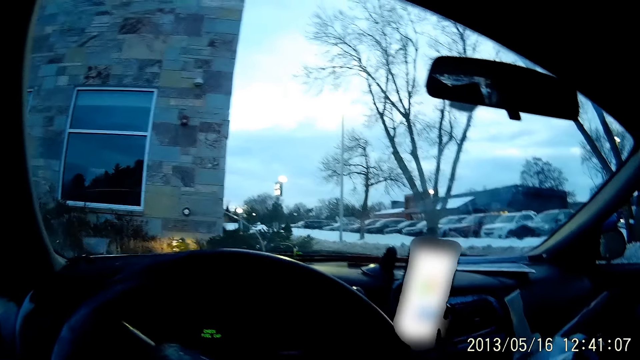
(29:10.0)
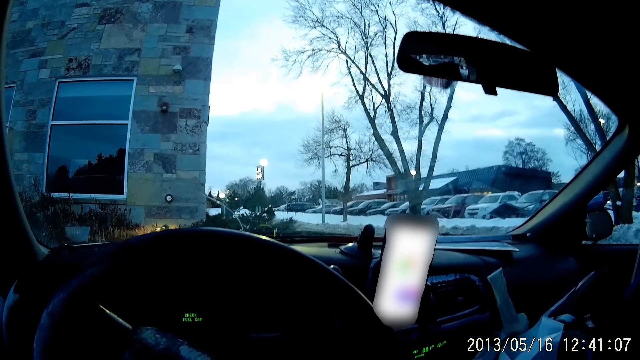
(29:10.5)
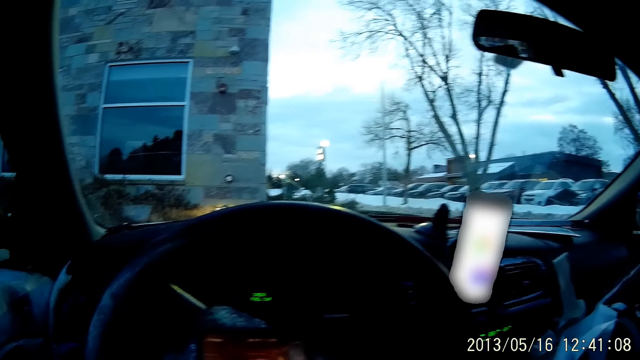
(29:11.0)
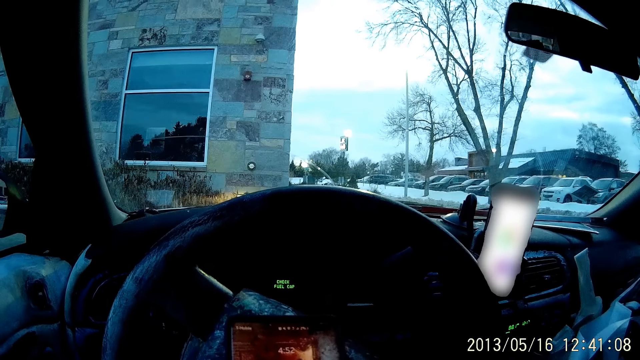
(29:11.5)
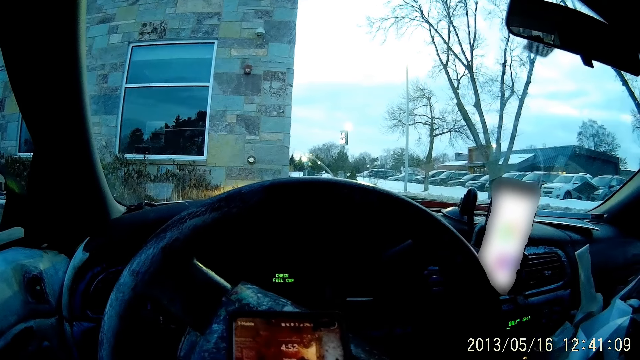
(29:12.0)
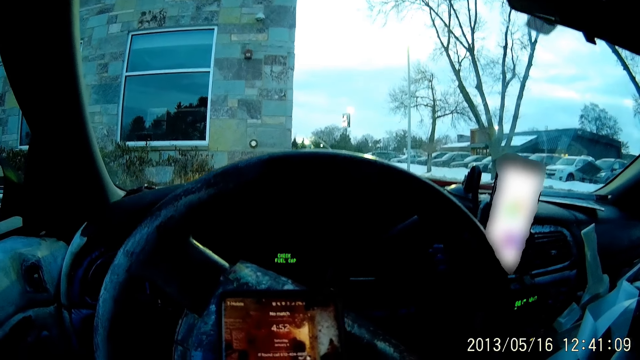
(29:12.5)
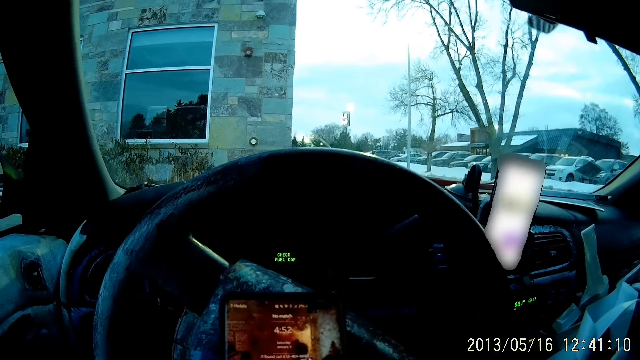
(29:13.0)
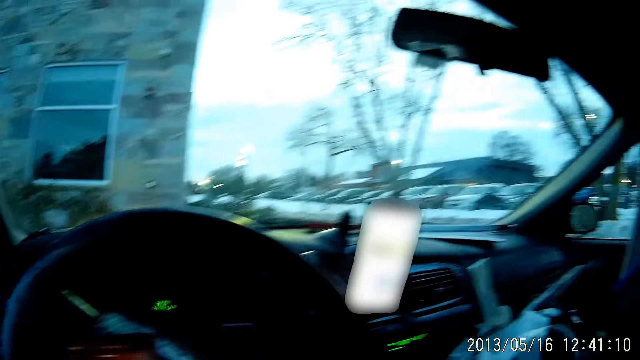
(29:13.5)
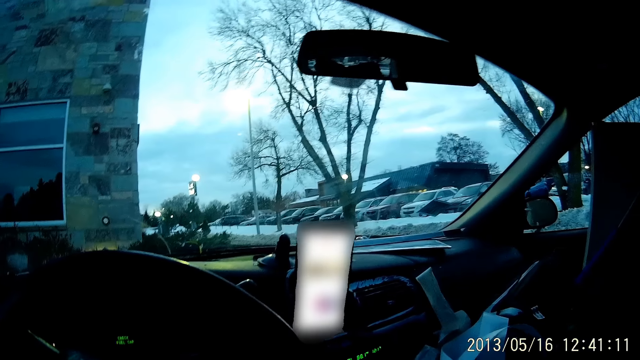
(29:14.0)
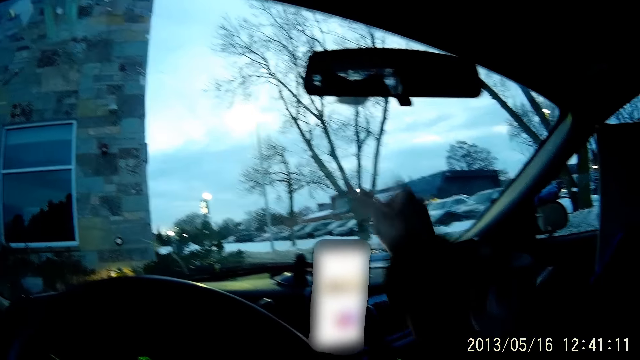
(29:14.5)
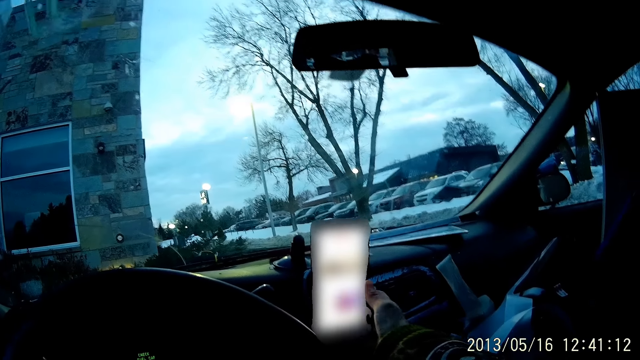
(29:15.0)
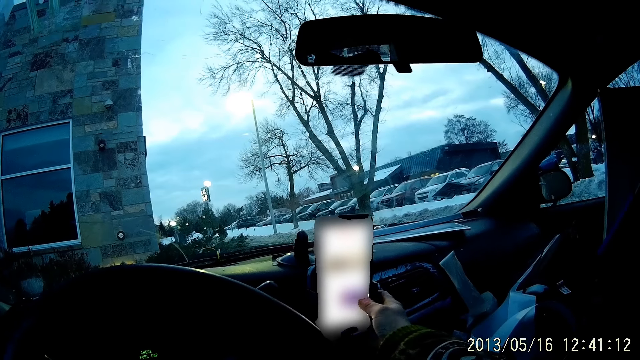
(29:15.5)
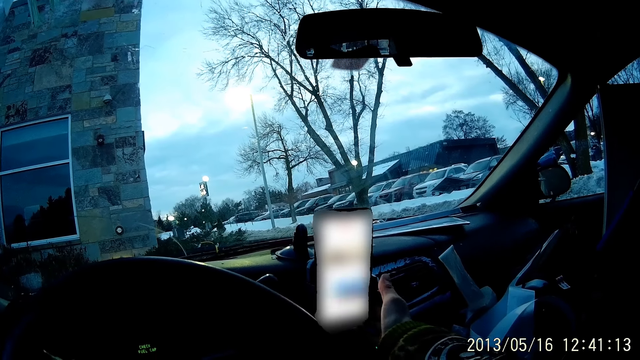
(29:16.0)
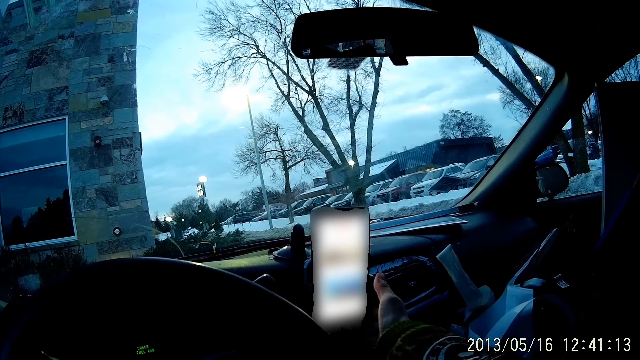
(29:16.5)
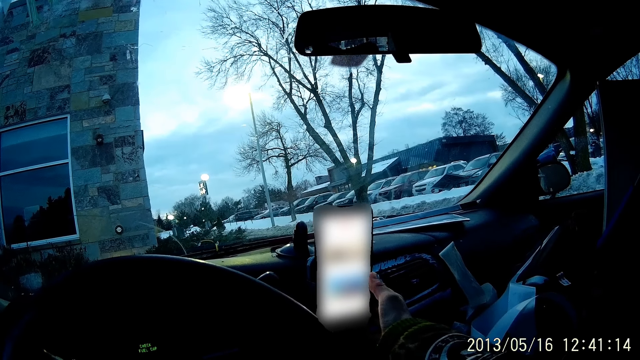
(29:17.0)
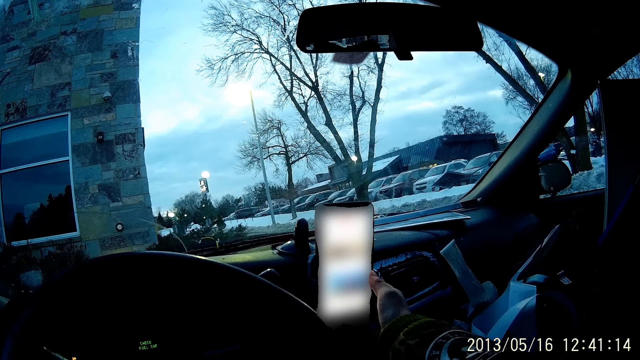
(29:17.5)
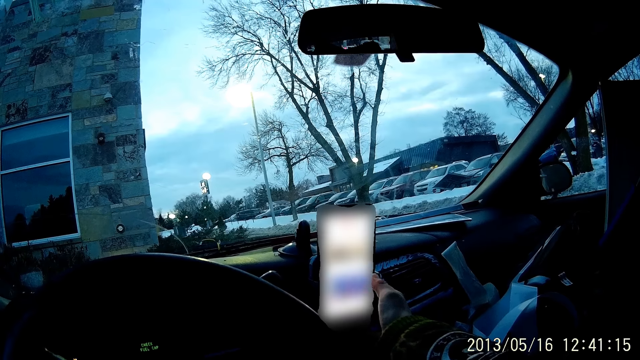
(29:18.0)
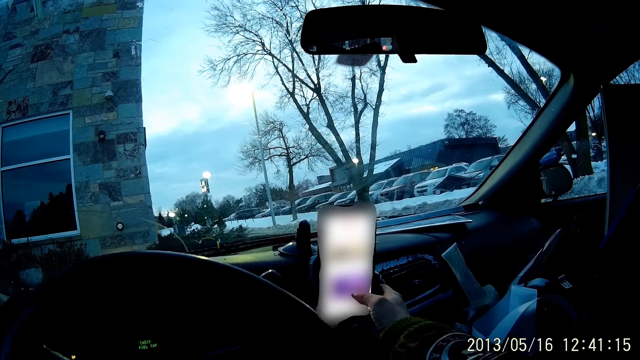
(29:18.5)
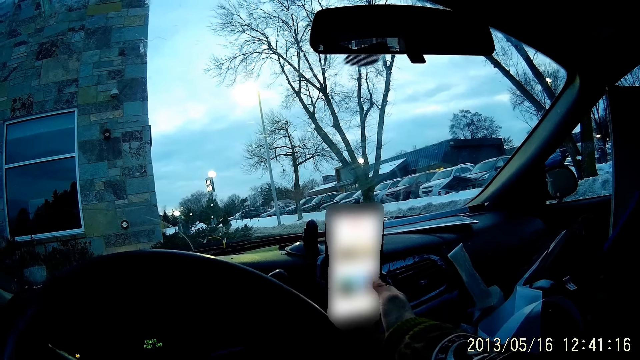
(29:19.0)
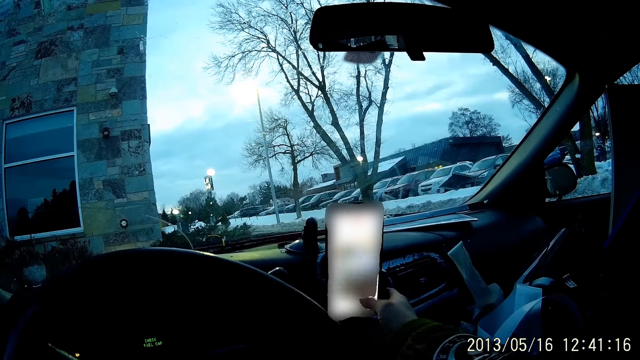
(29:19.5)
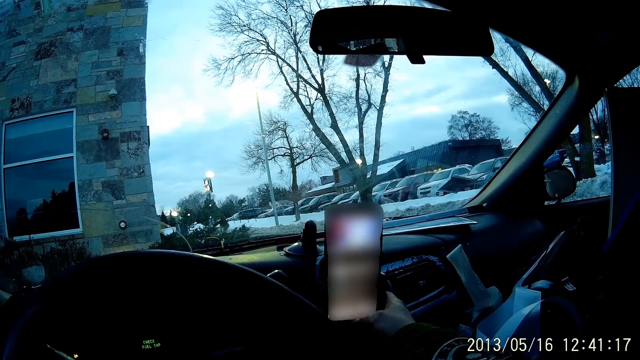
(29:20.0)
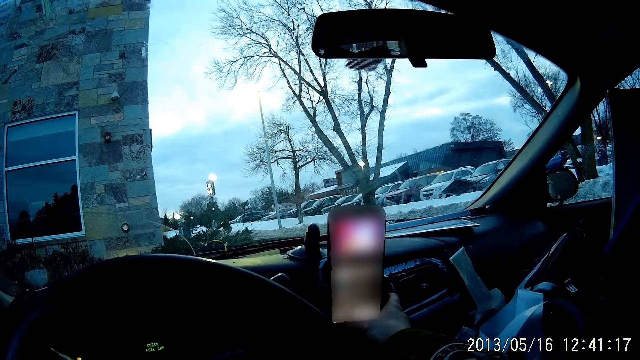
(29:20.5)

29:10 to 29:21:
The camera wearer operates a phone on a steering wheel with both hands in the car. He looks at the phone on the phone holder. He operates the phone on the hanger with his right hand.

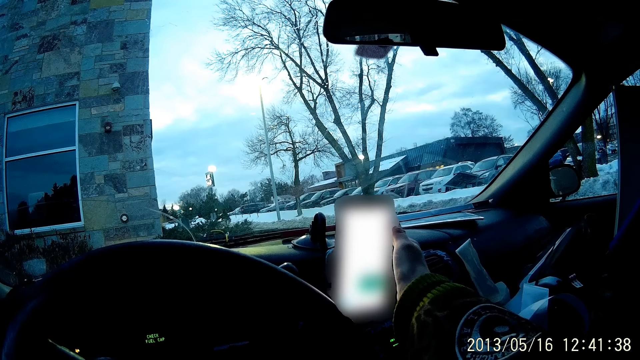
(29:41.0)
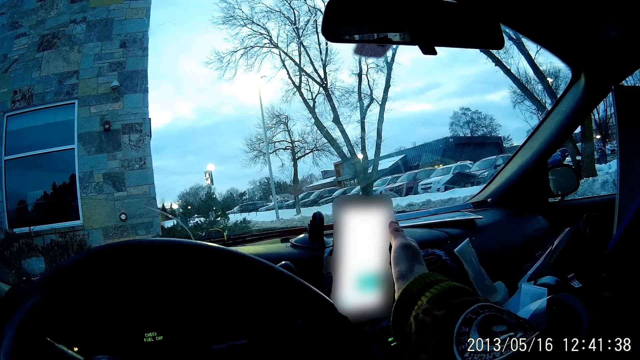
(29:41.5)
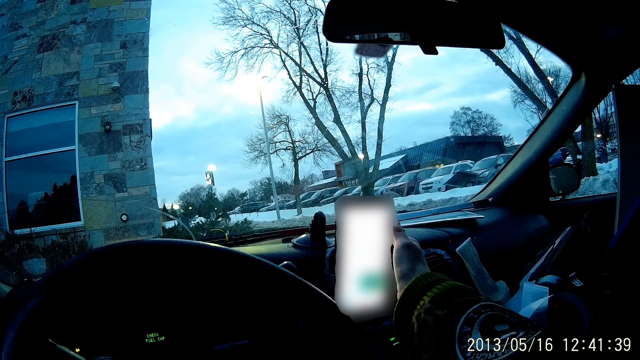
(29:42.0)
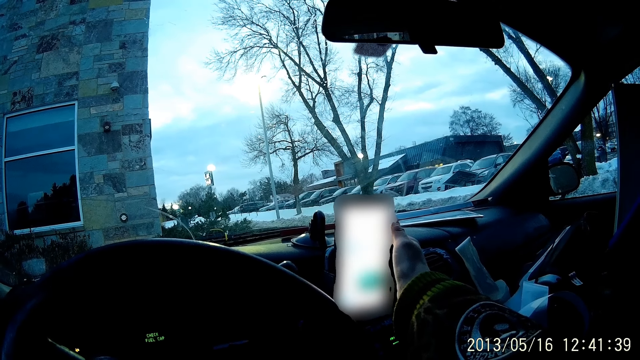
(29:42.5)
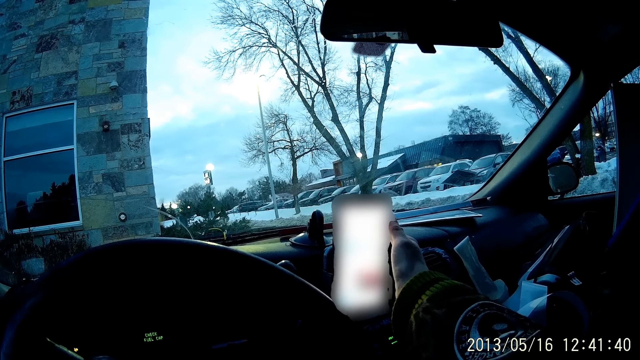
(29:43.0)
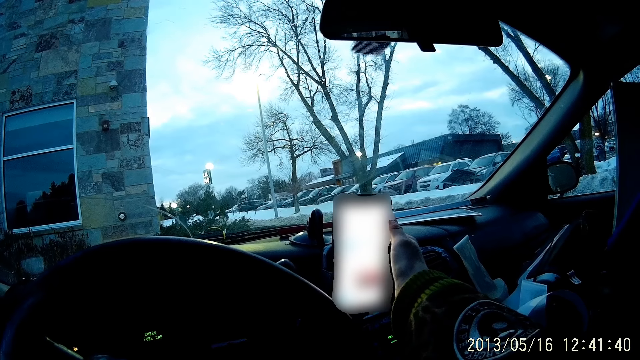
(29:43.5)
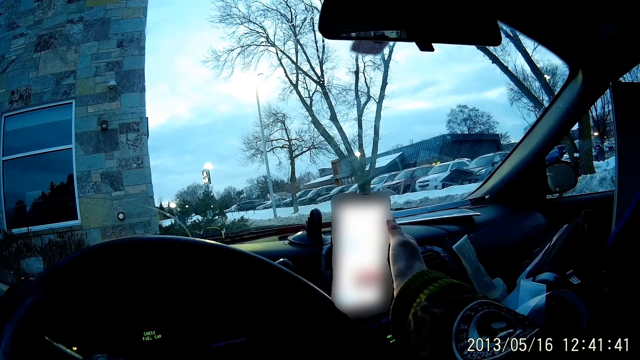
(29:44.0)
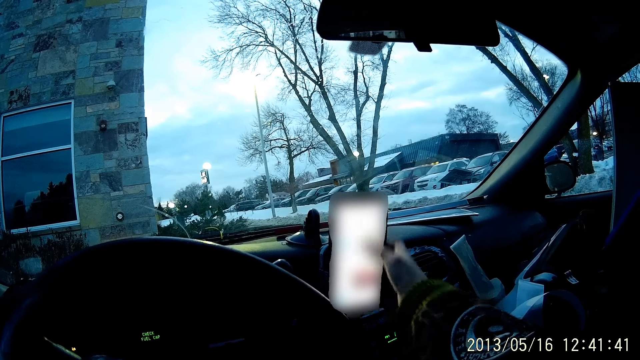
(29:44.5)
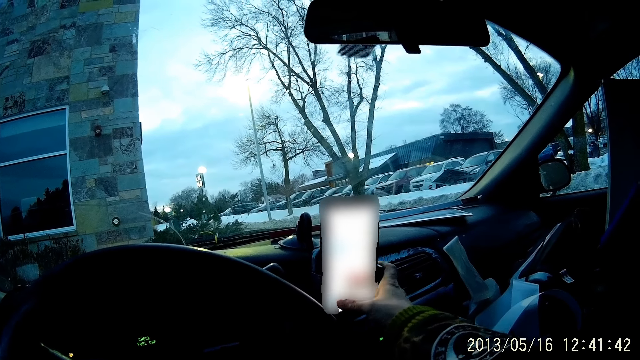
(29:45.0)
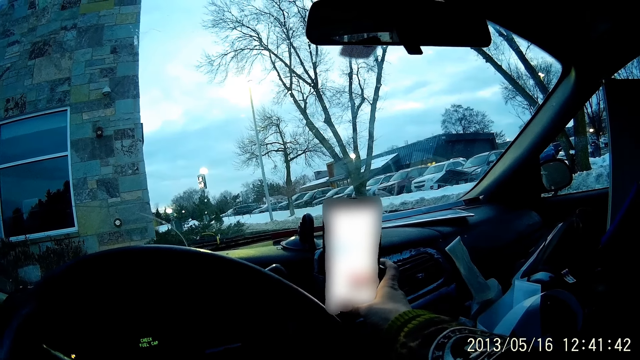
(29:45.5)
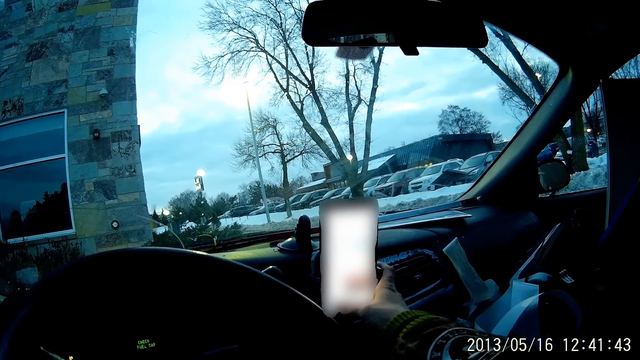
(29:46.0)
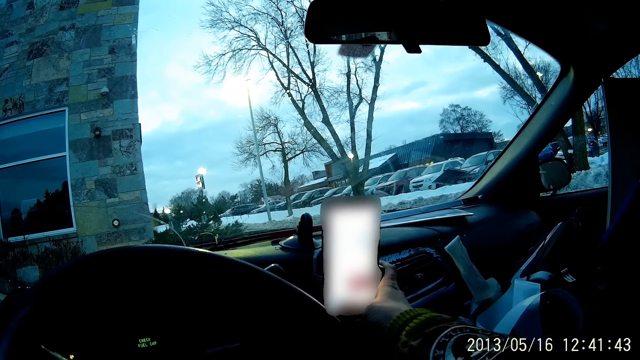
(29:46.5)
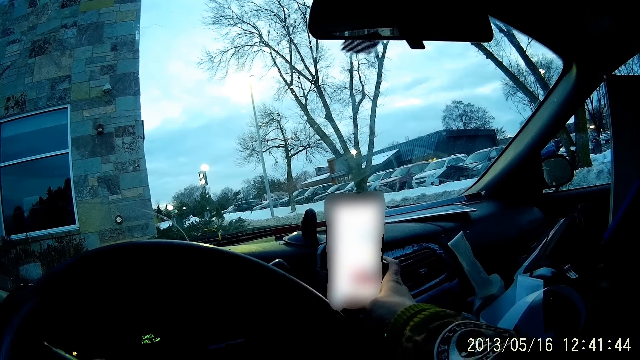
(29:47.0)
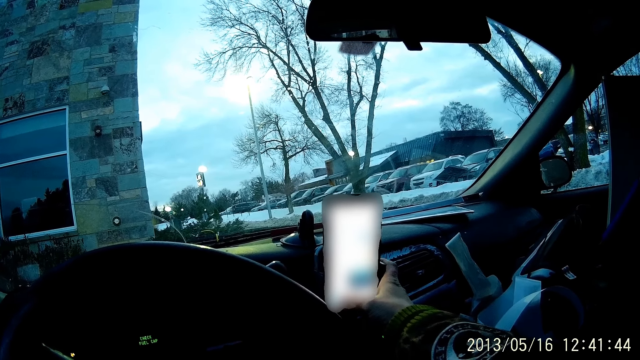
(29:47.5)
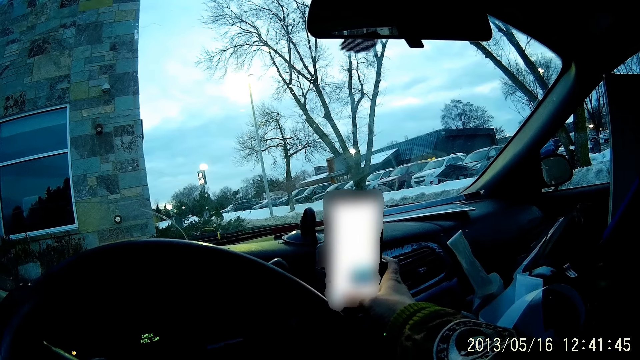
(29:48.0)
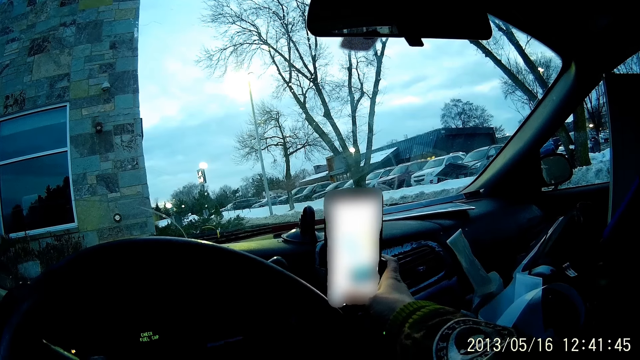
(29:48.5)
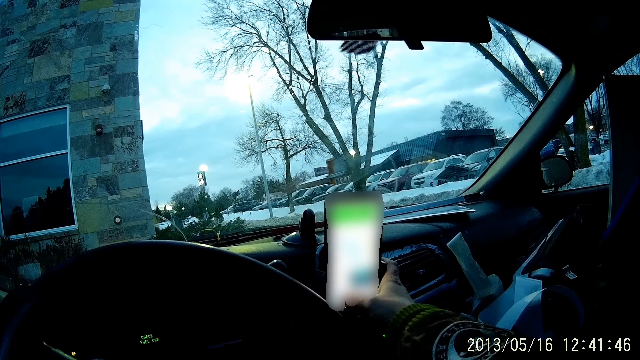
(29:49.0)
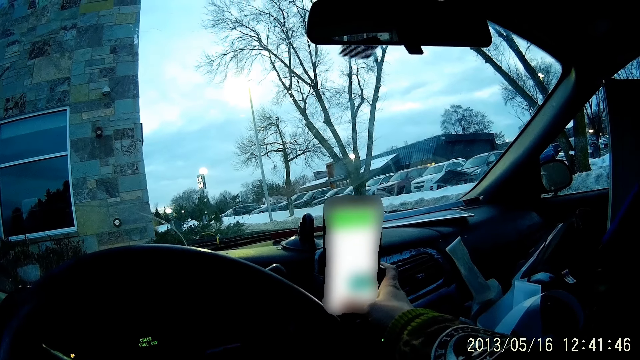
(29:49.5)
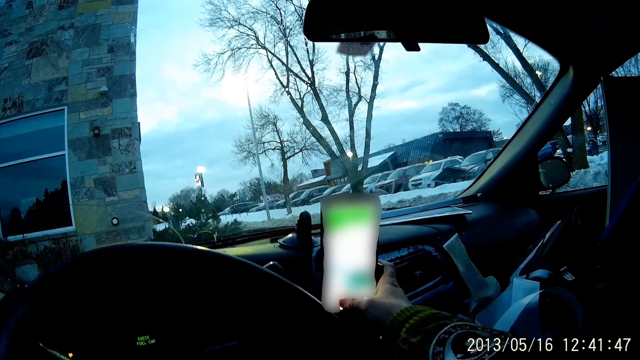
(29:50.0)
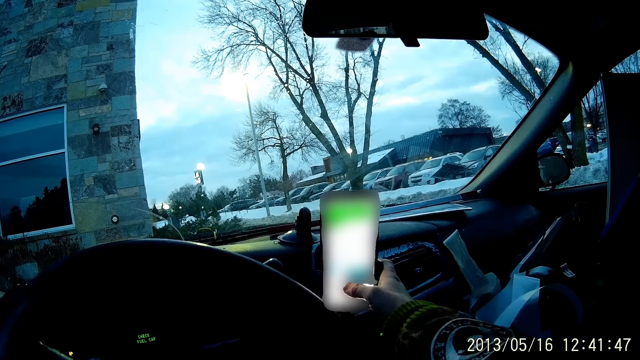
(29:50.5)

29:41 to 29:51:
The camera wearer looks at the phone on the phone holder. They press the phone on the phone holder.
